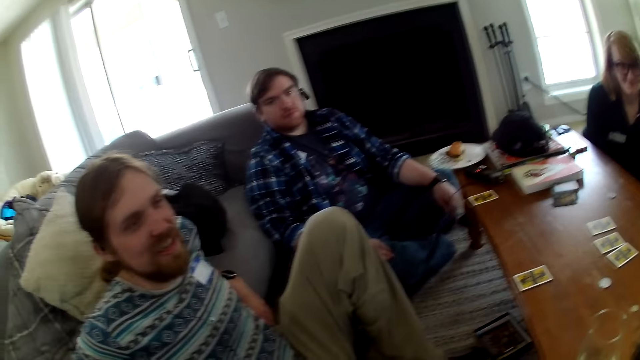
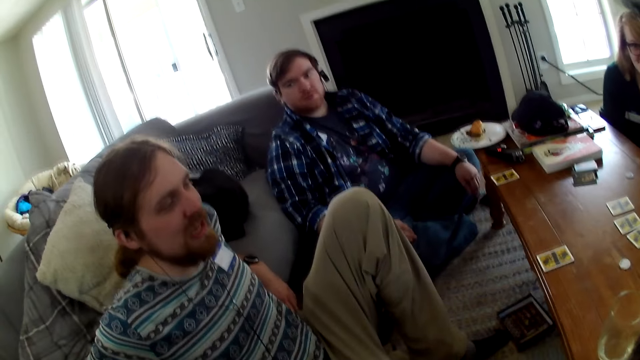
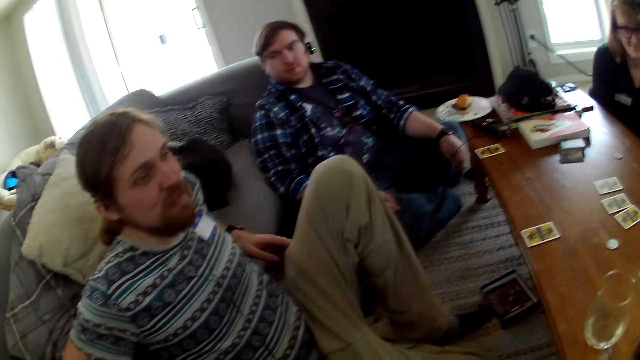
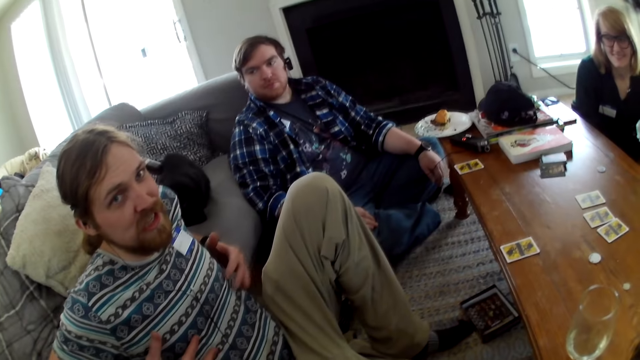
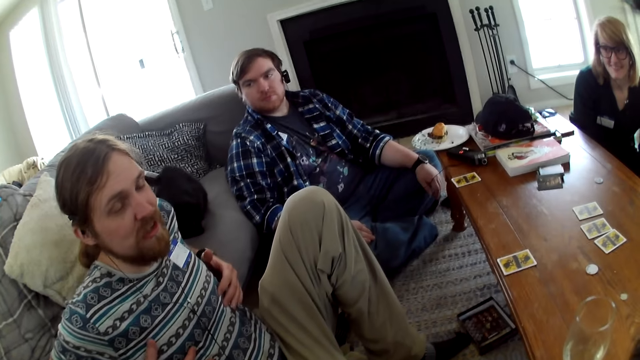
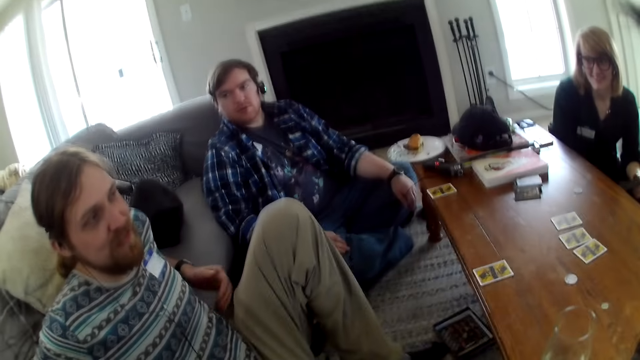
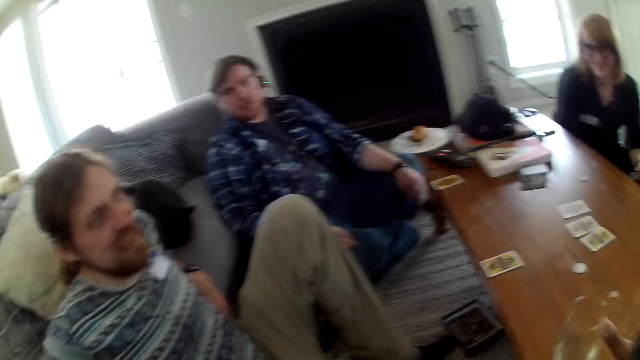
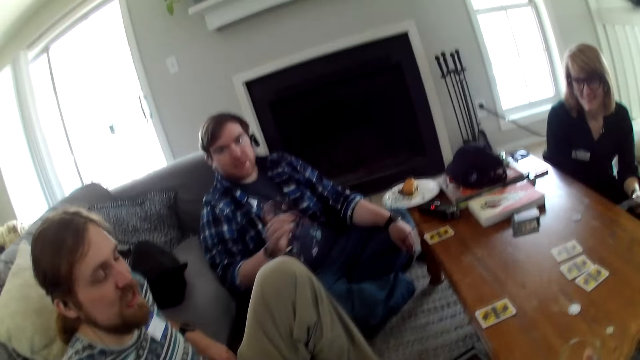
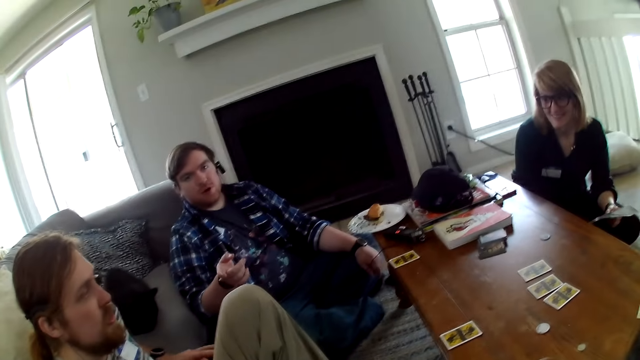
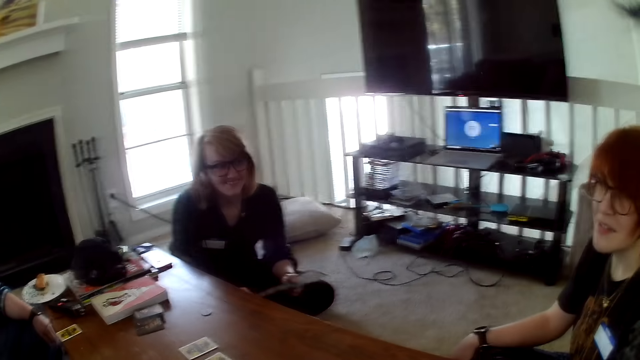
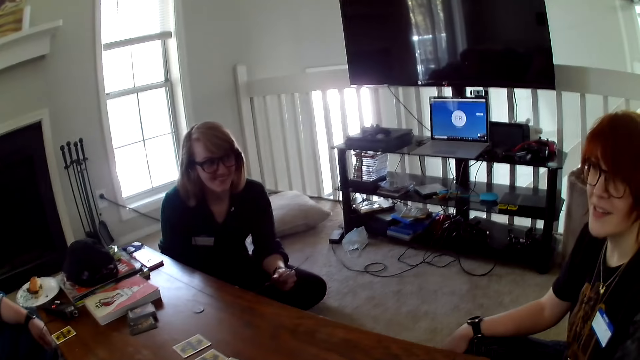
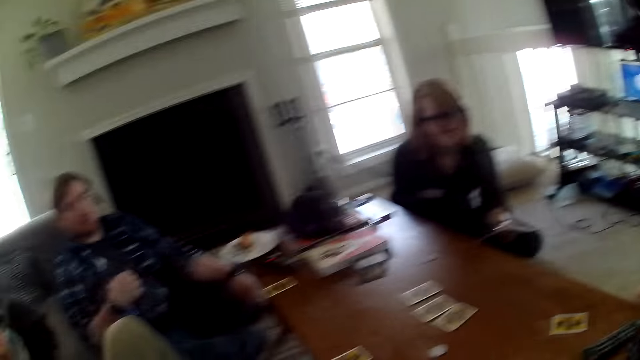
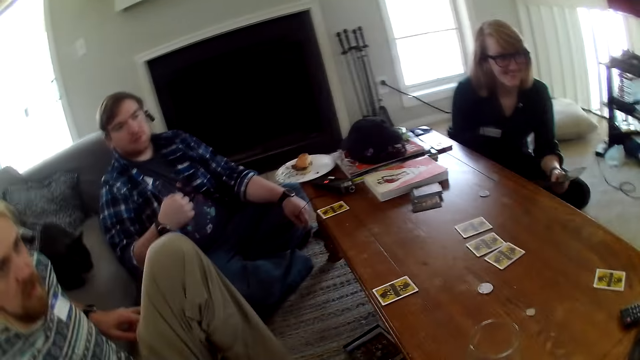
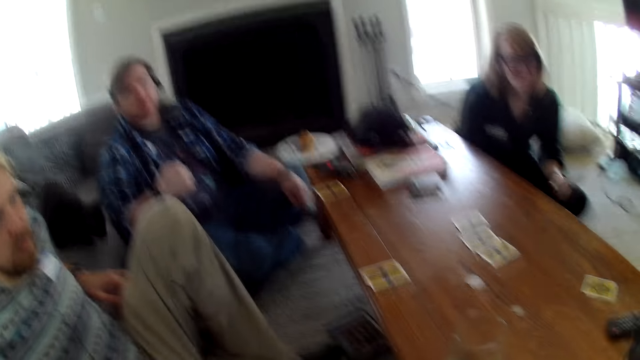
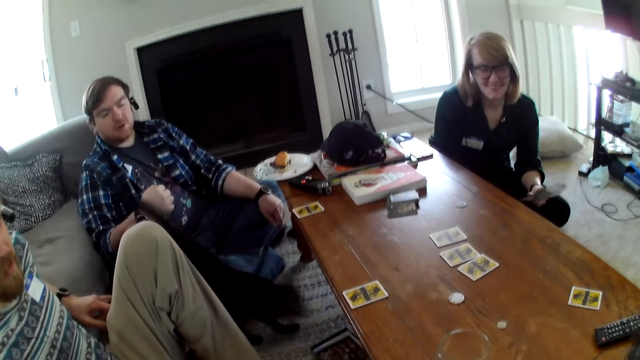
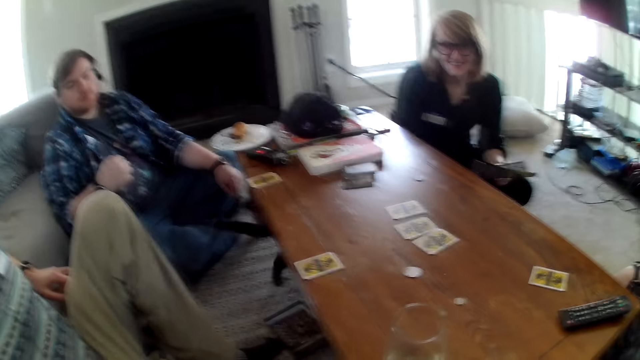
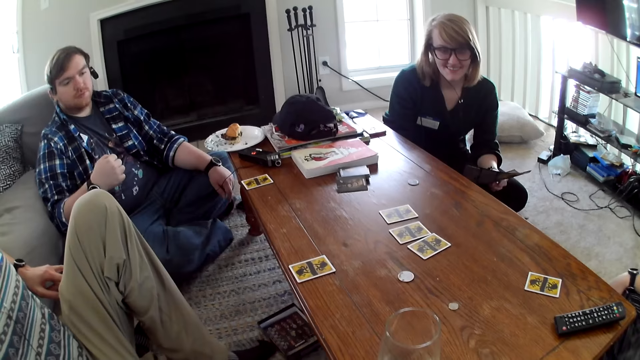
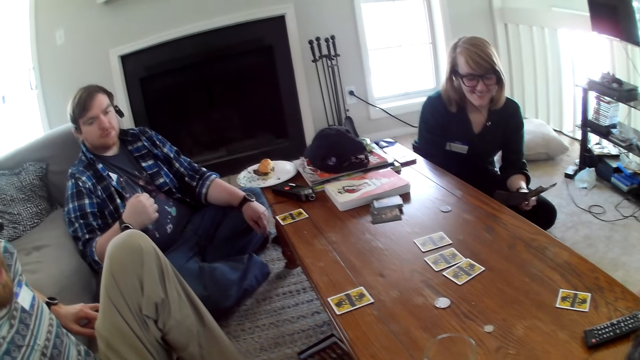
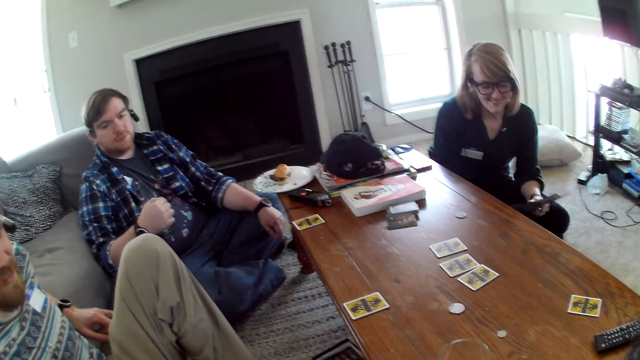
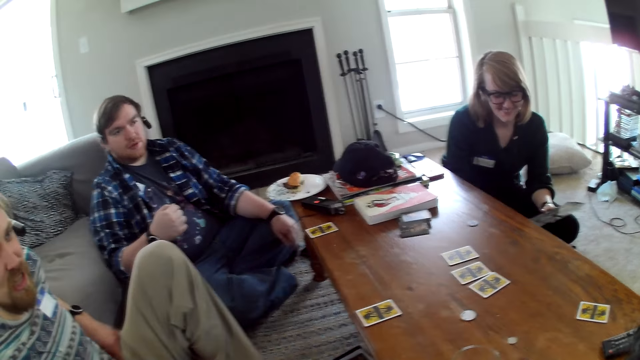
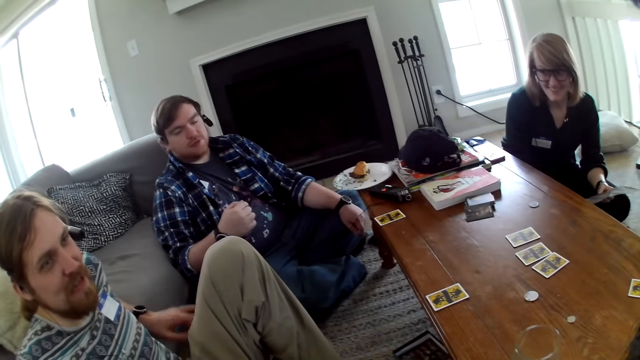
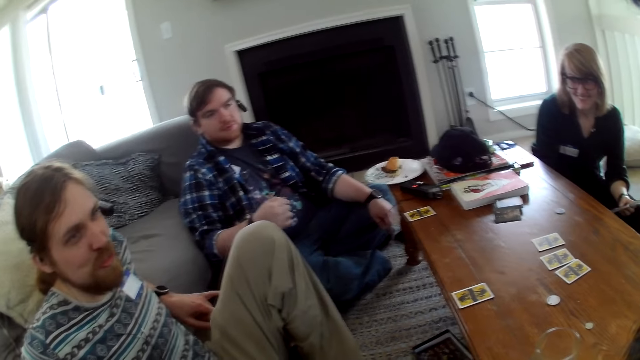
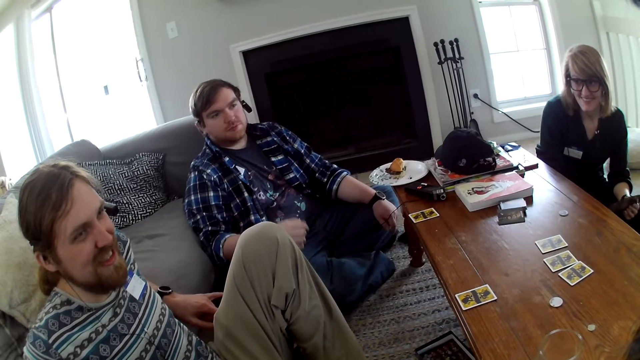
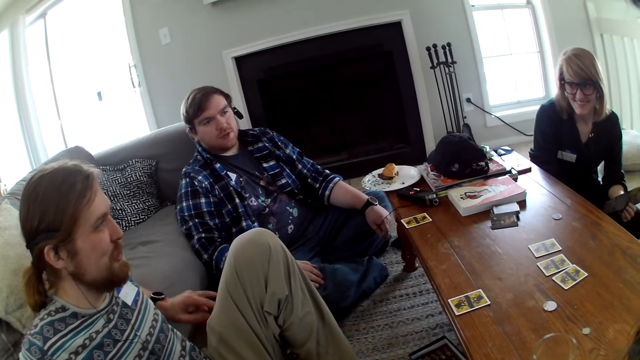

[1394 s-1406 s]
The camera wearer looks around the house.

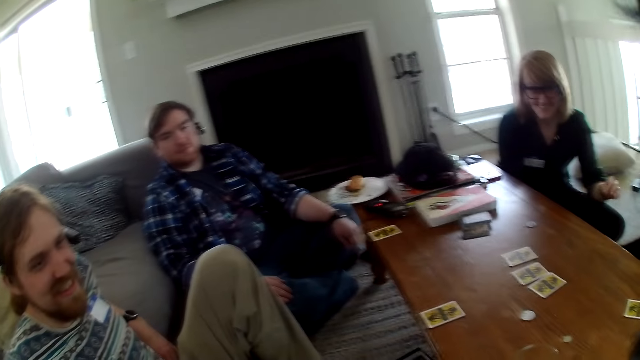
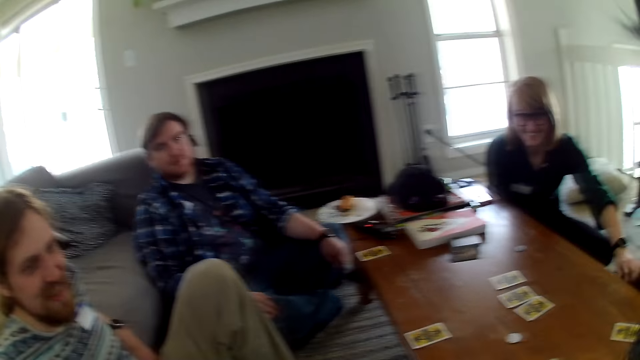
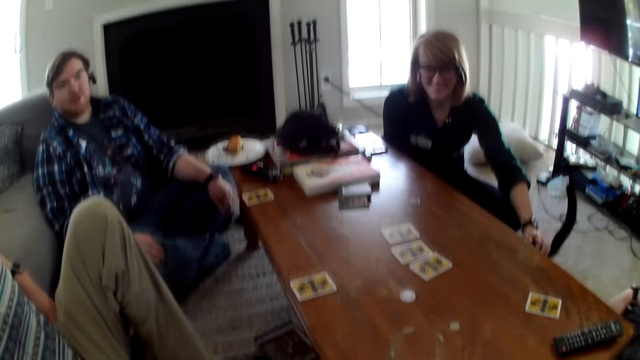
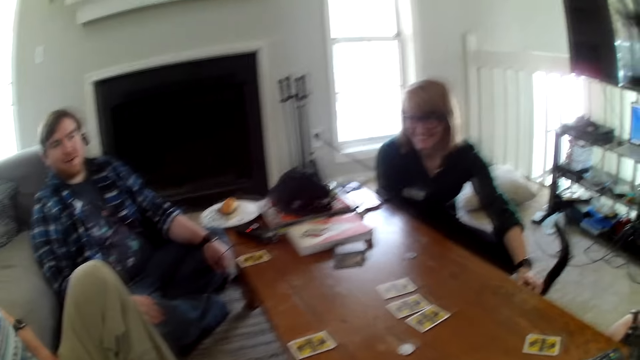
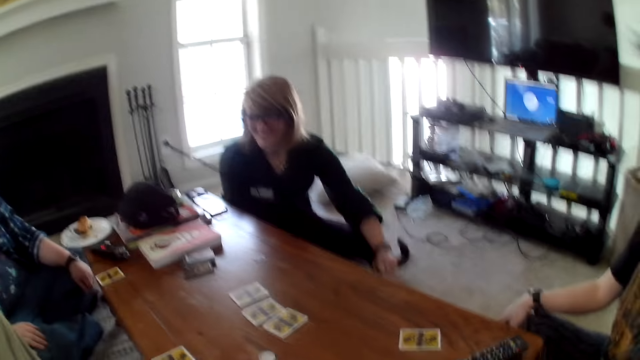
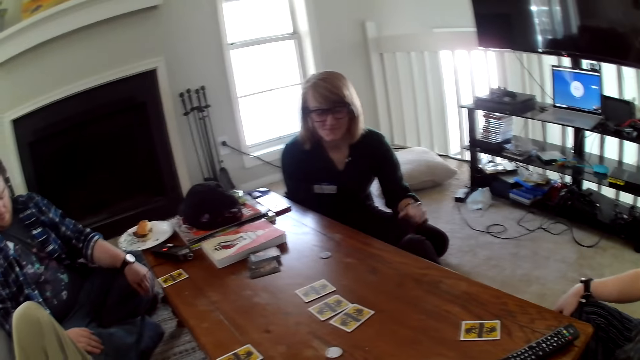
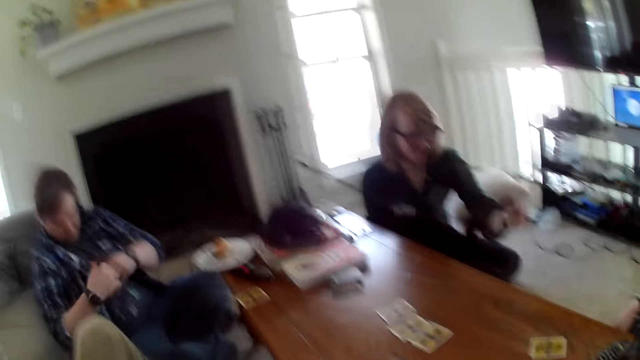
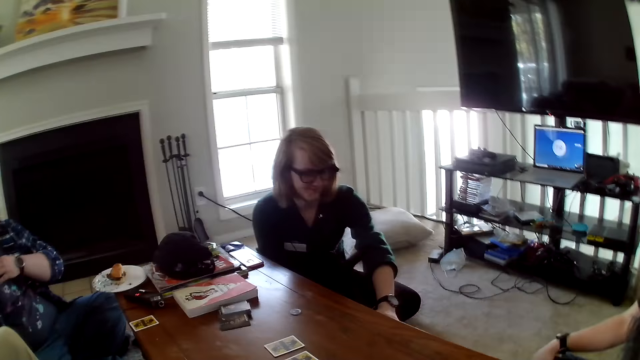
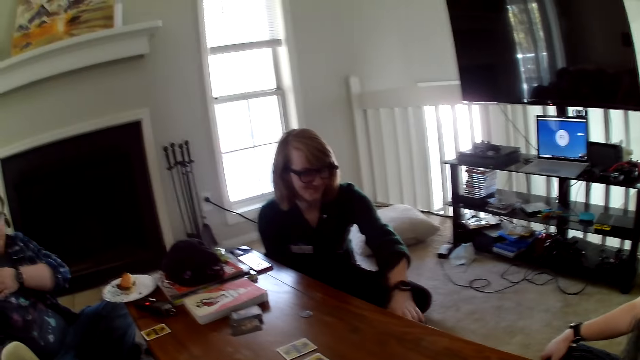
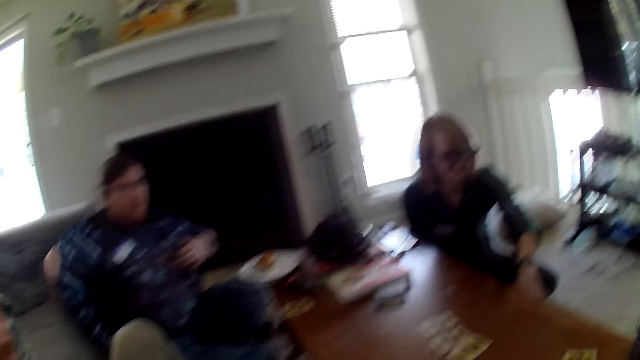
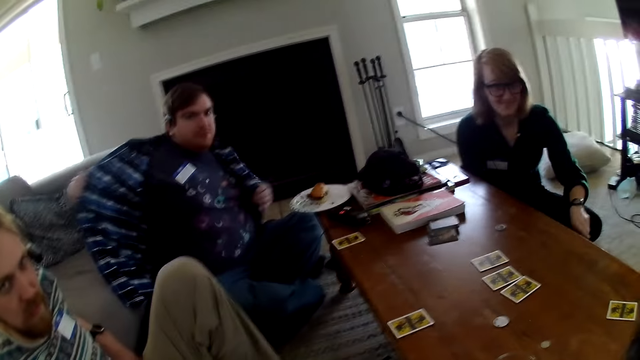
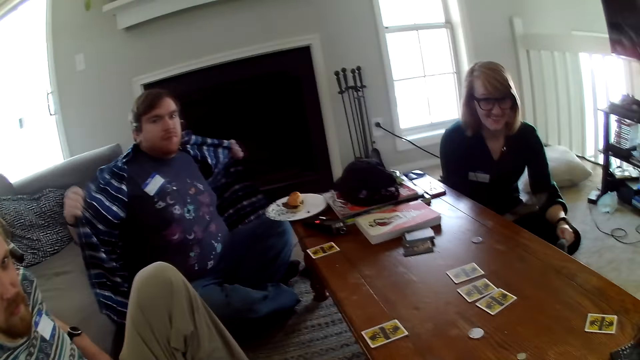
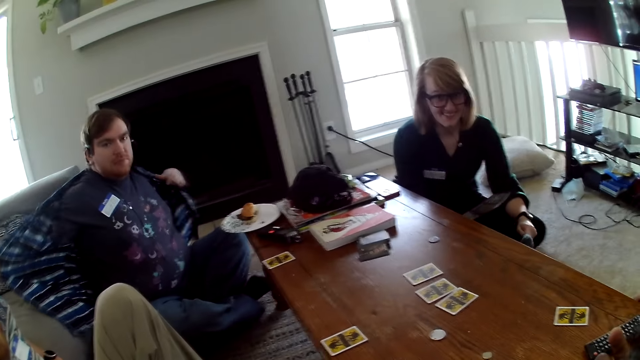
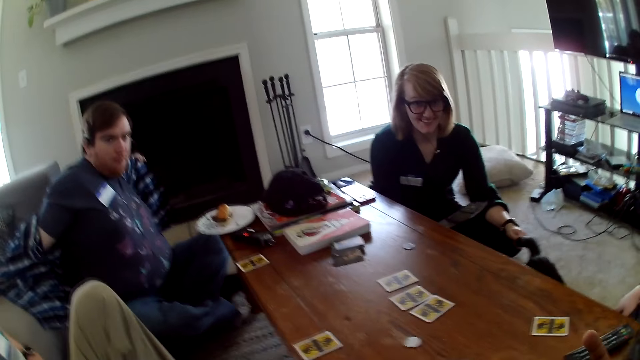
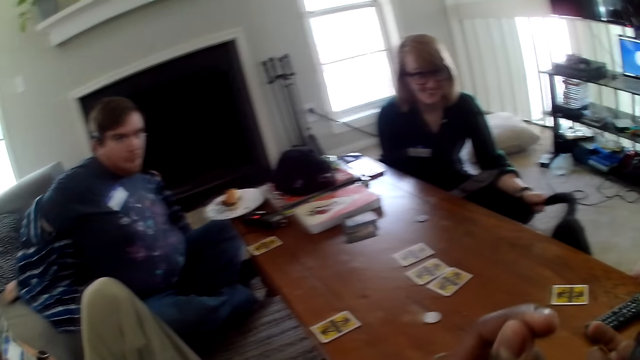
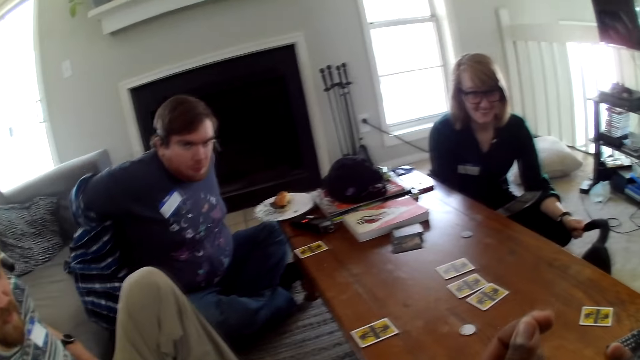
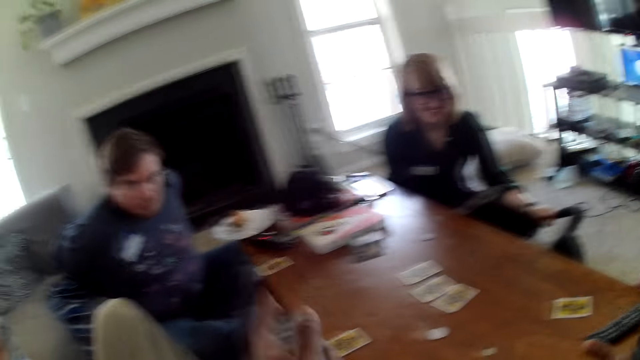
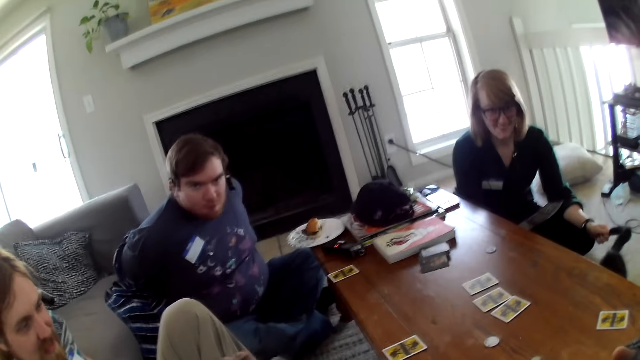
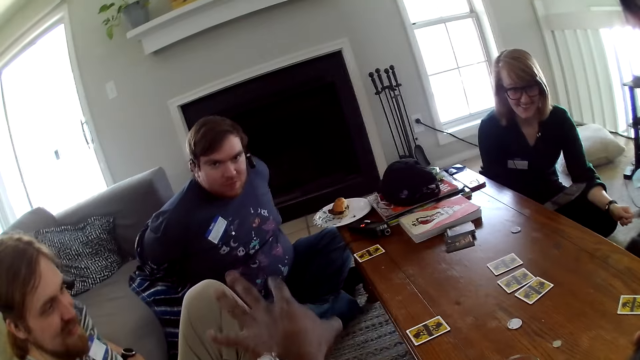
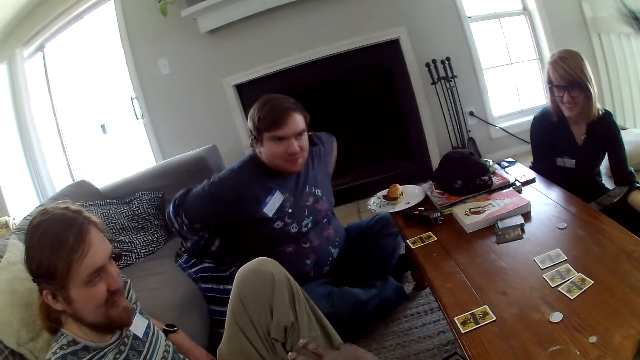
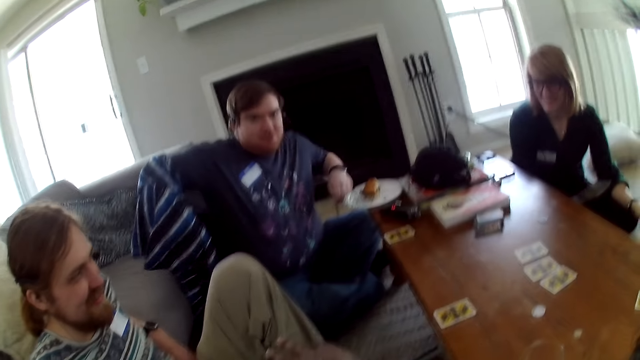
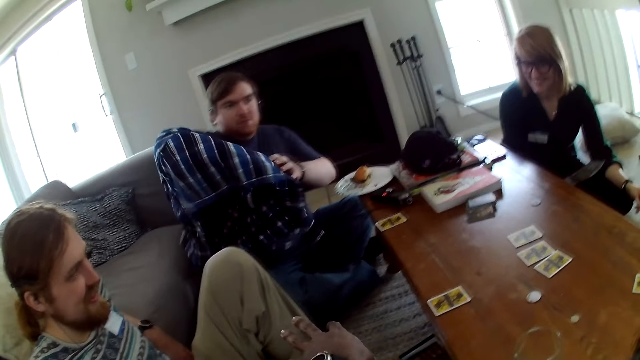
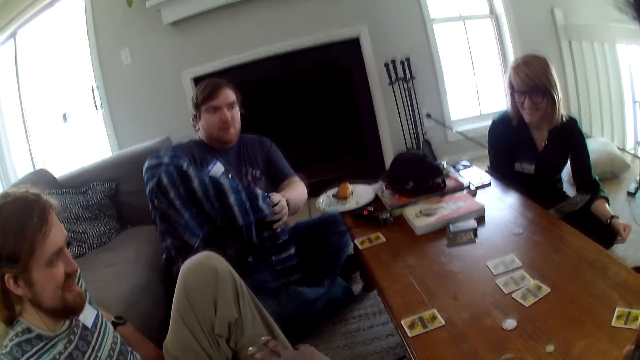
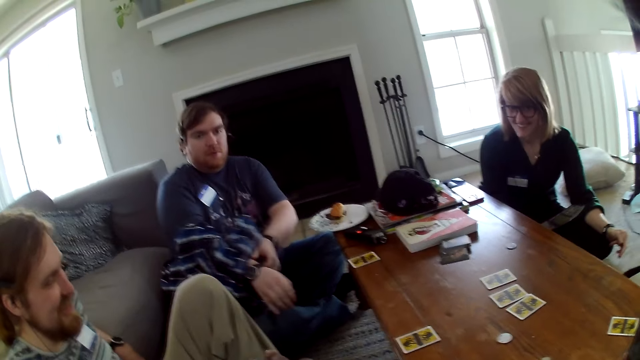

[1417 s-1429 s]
A woman touches the cat. A man removes the cloth. The camera wearer moves the hand. A man removes the jacket.
